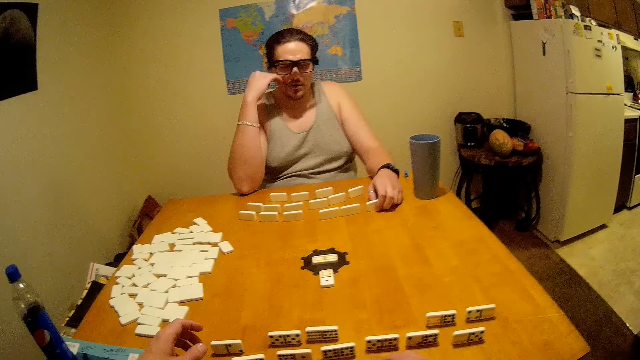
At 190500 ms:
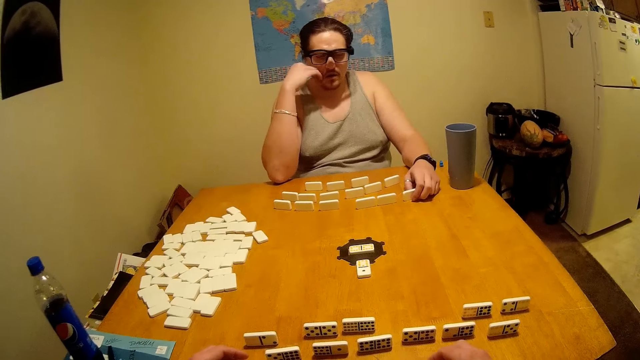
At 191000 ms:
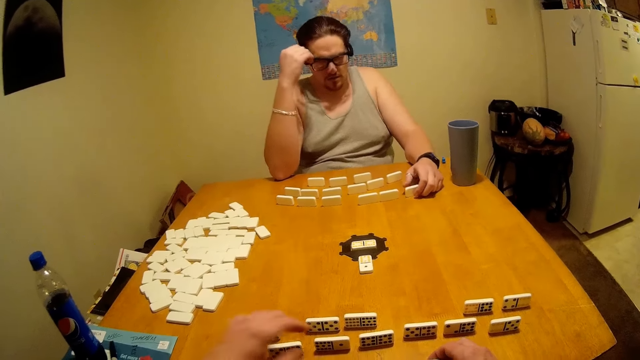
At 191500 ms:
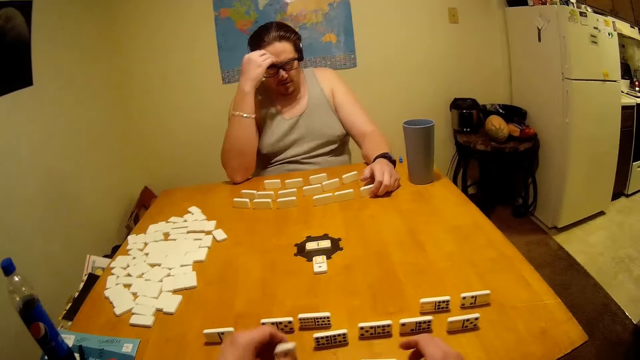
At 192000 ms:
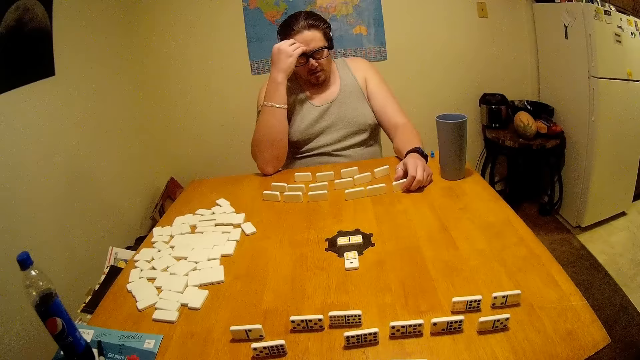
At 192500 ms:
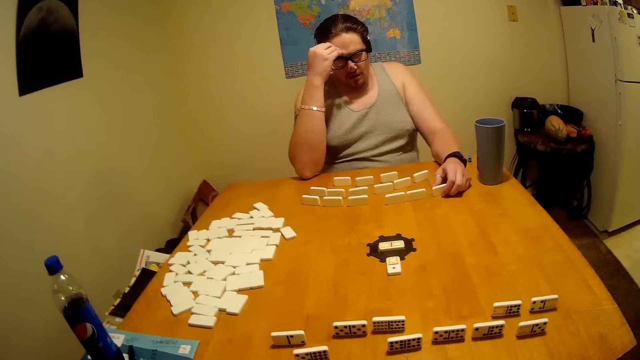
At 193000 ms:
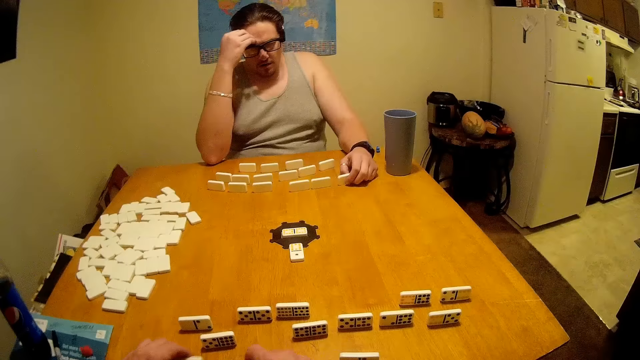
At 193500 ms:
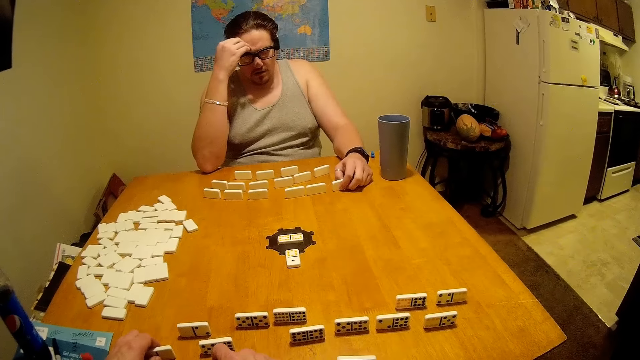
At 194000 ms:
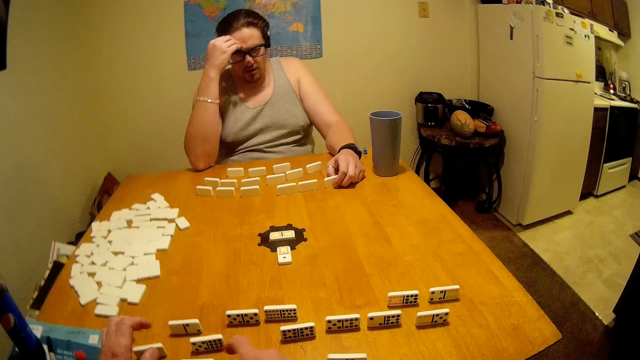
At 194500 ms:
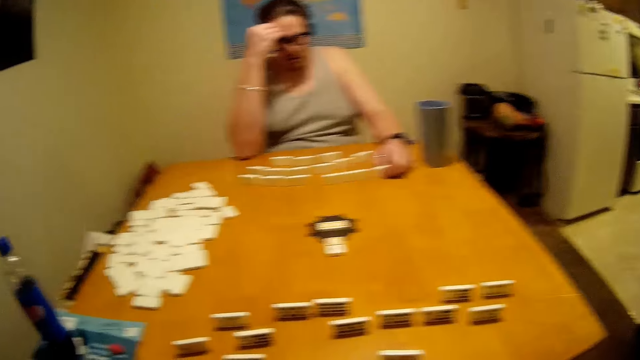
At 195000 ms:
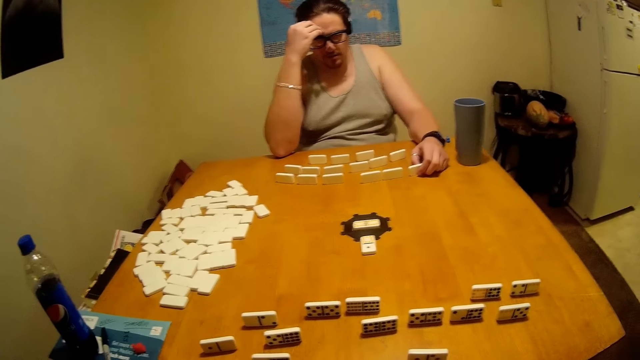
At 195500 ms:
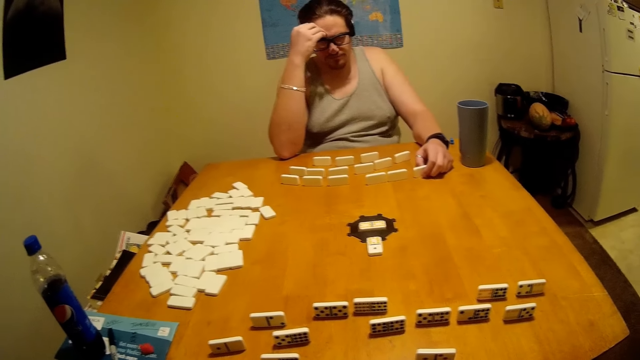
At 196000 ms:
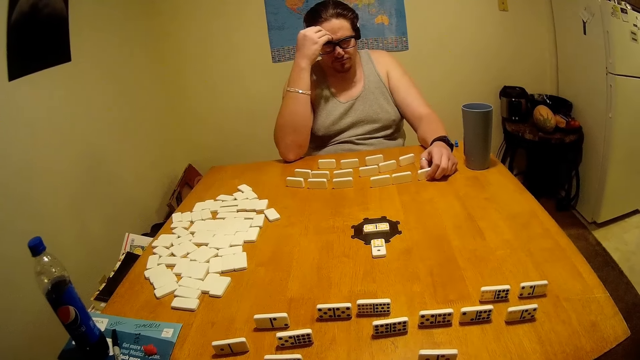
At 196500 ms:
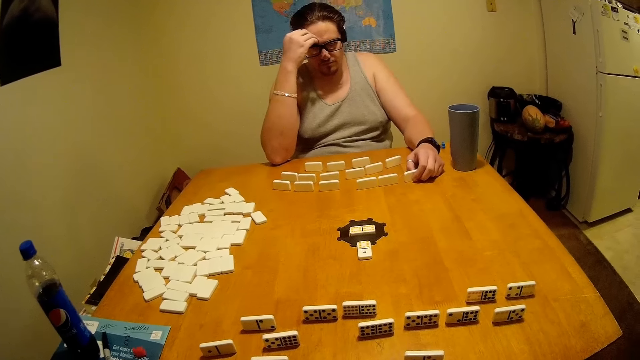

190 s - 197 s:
The camera wearer arranges dominoes on the table.

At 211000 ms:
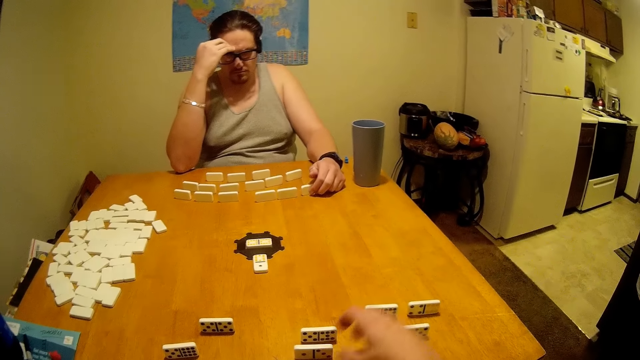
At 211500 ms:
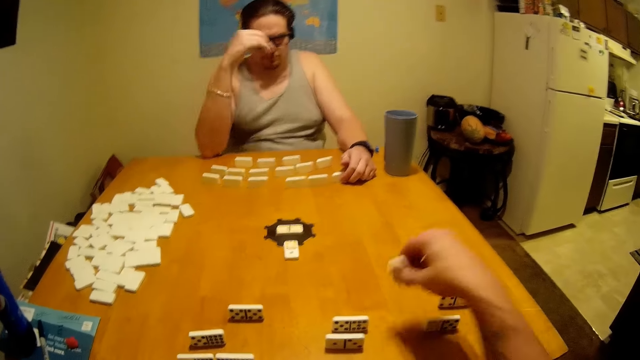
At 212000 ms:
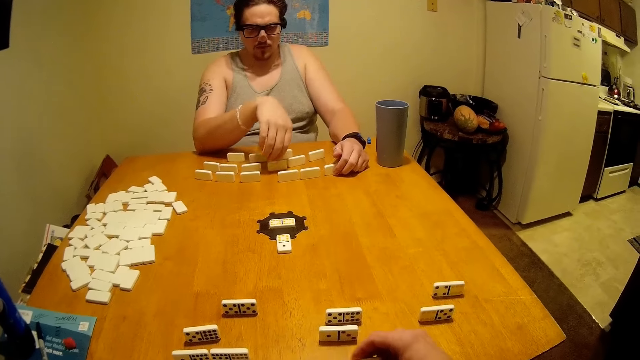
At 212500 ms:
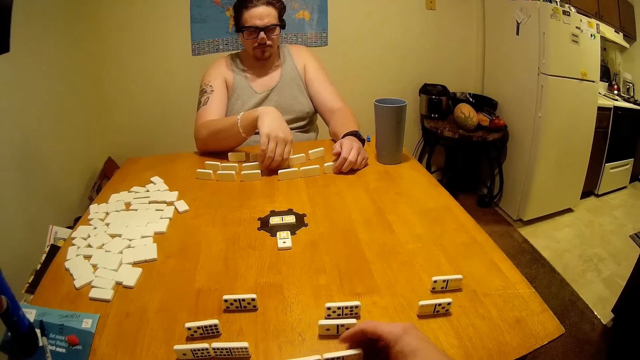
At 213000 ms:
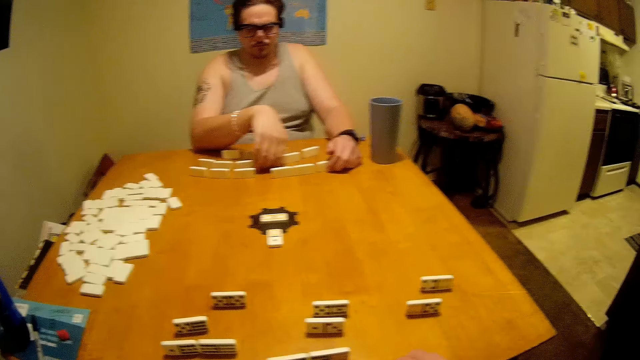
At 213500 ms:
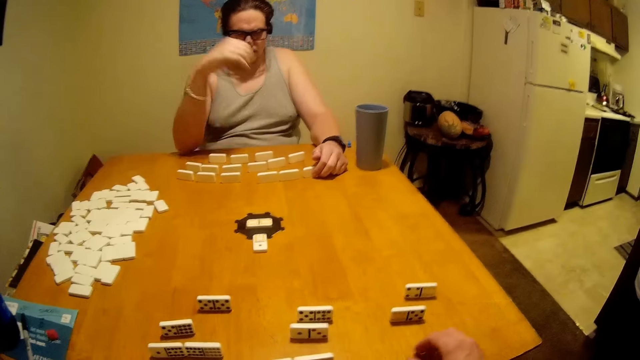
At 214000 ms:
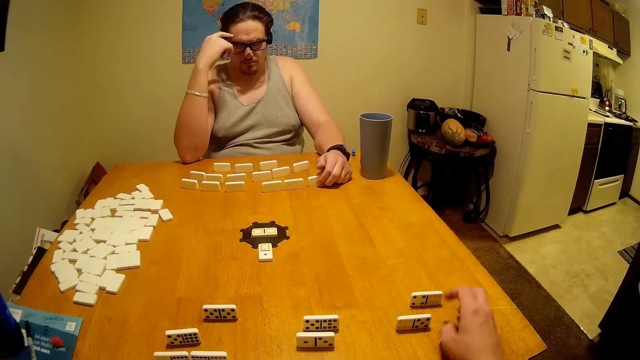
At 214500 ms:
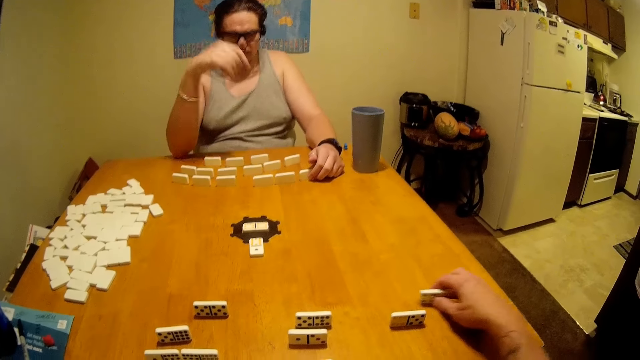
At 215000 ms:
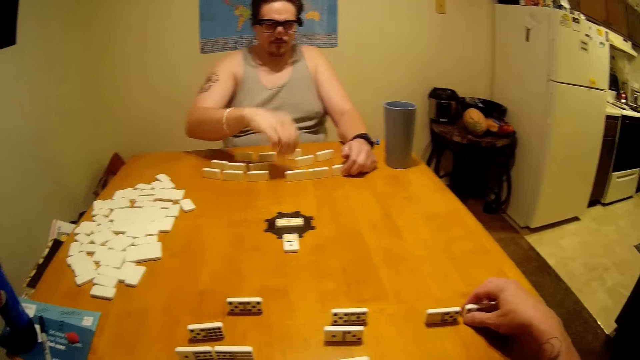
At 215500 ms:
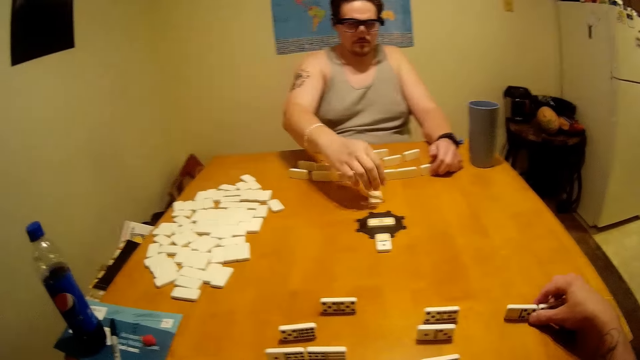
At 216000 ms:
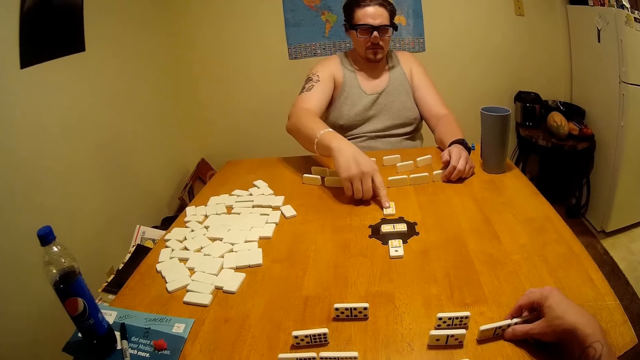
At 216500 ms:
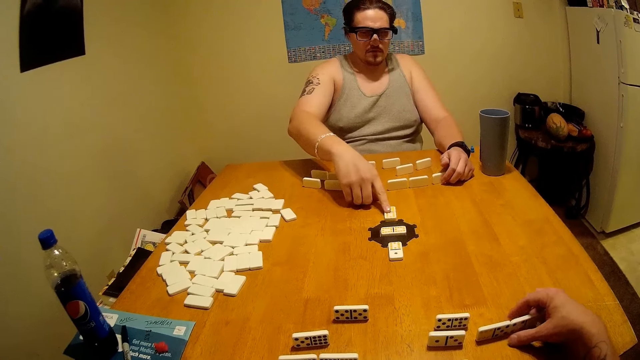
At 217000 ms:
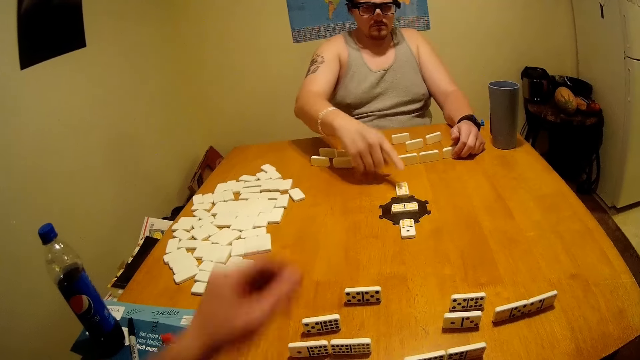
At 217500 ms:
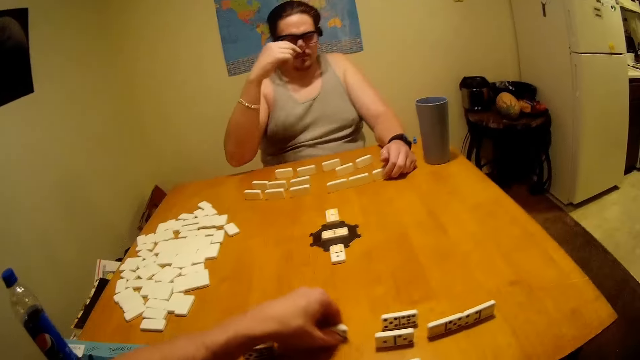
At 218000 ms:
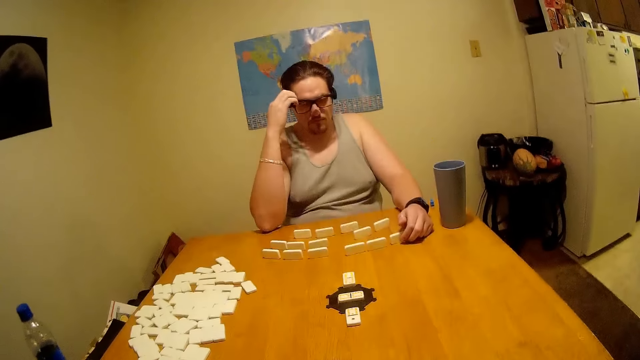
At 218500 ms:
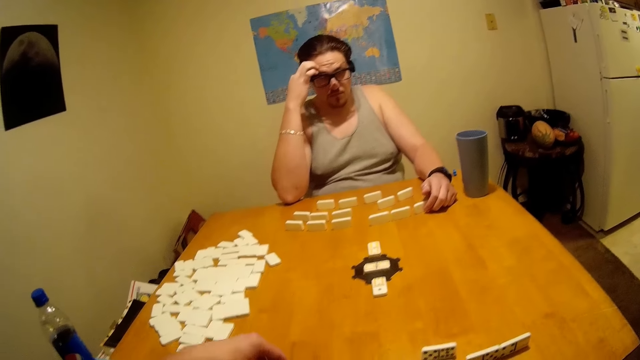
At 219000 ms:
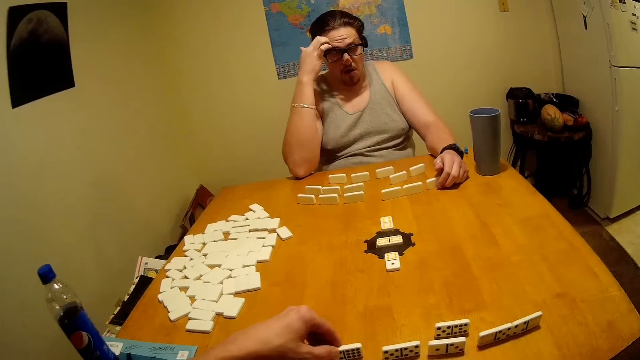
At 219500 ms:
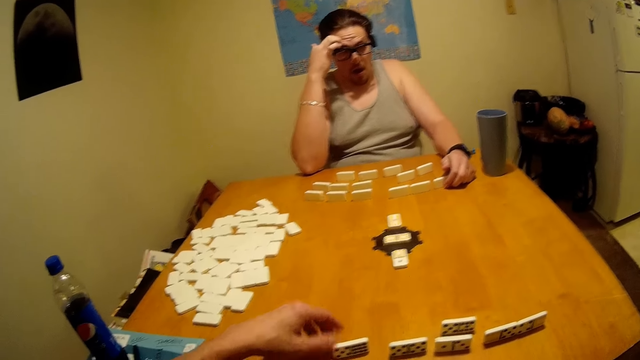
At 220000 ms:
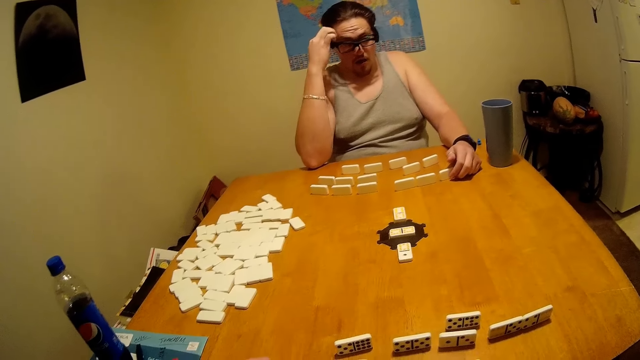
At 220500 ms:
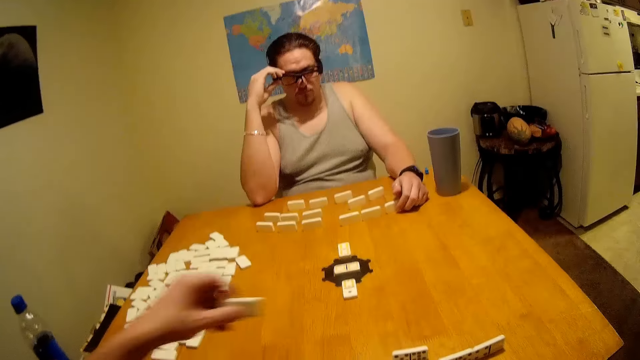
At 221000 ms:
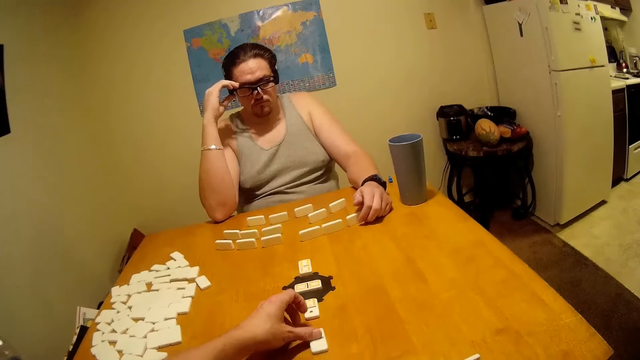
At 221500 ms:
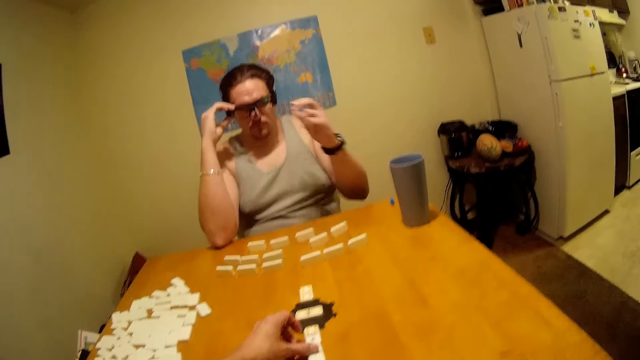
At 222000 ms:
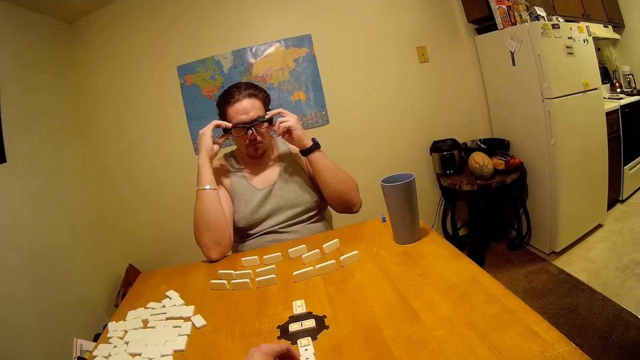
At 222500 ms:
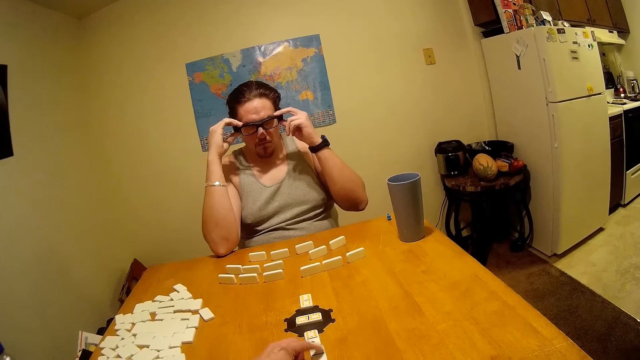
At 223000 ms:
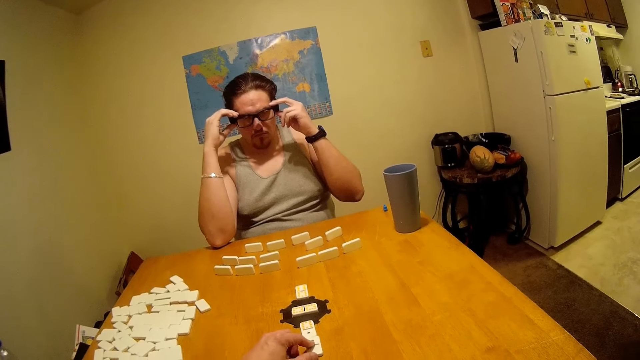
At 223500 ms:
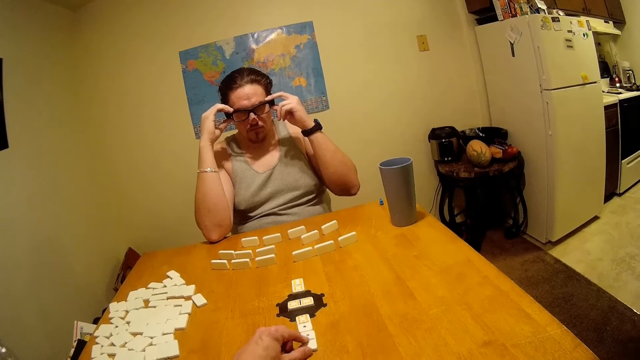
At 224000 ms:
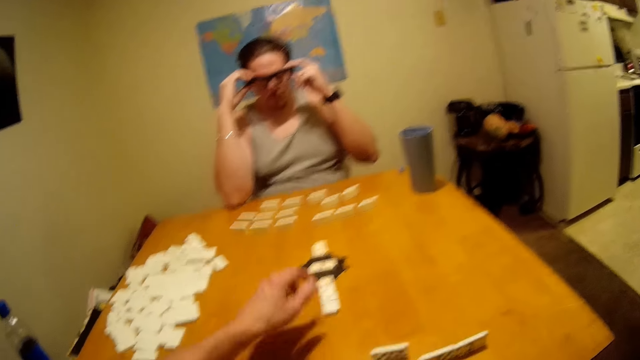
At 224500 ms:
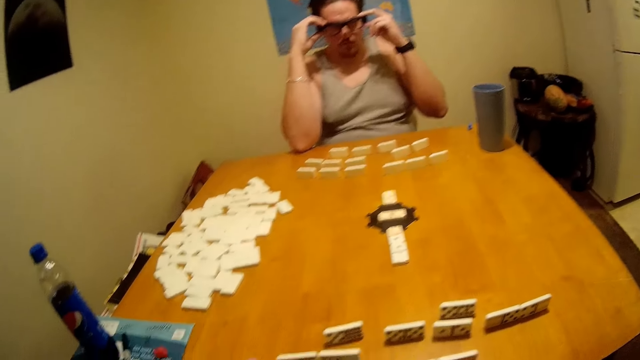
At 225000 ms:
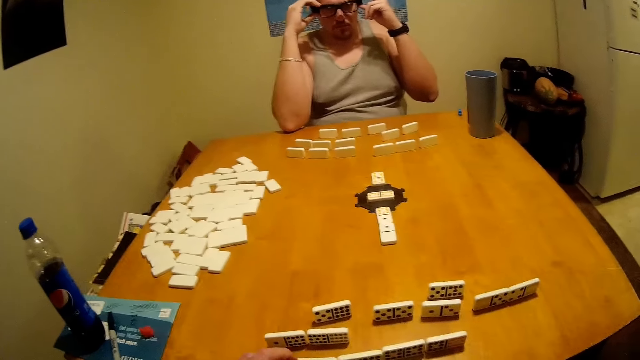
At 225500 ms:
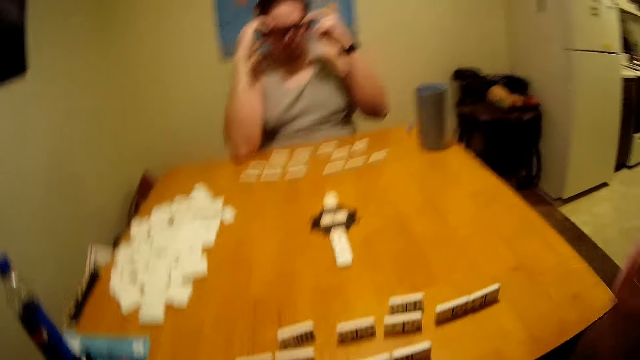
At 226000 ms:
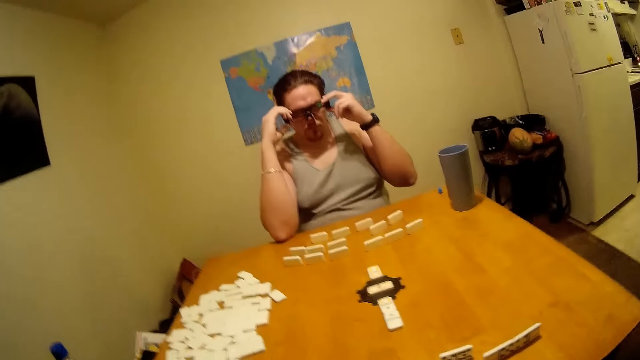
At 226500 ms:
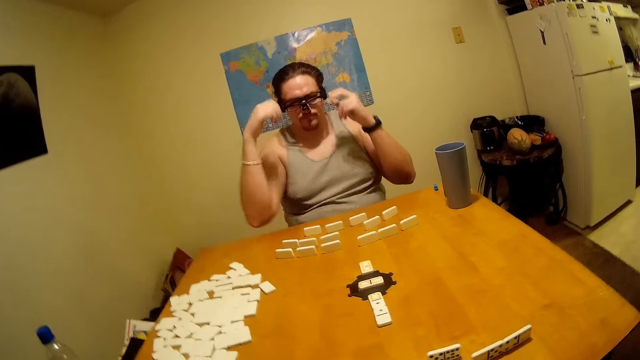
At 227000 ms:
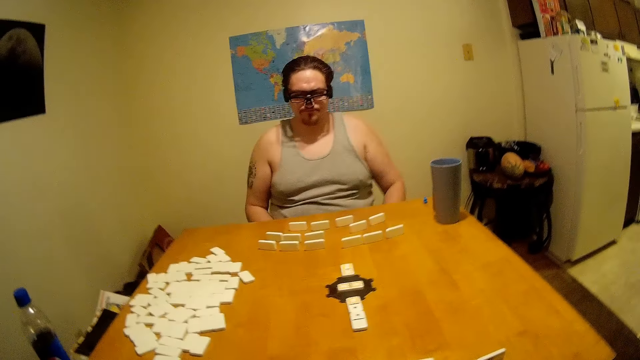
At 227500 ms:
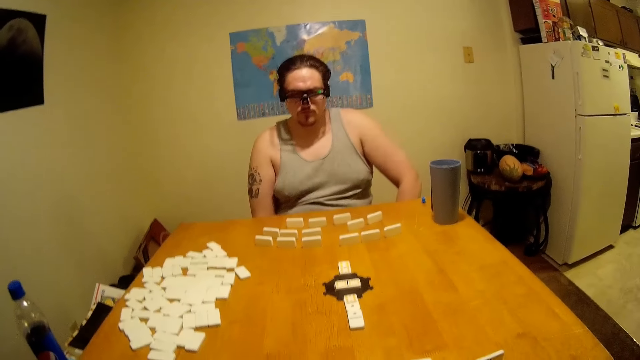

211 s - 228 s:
A man plays the dominoes game on the table. The camera wearer plays the dominoes game on the table. The man adjusts the camera on the head.
